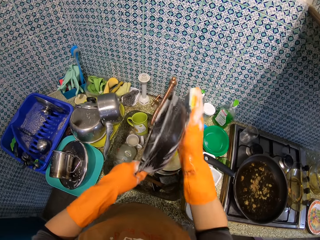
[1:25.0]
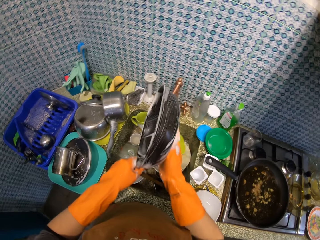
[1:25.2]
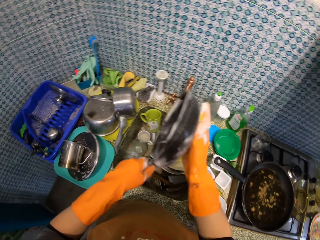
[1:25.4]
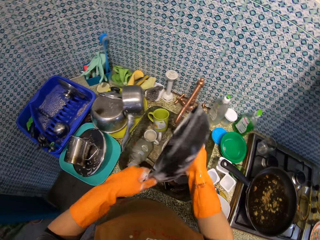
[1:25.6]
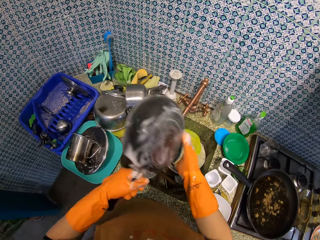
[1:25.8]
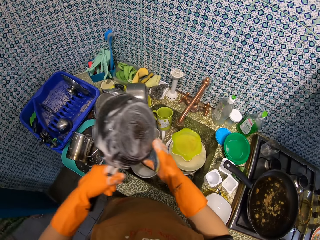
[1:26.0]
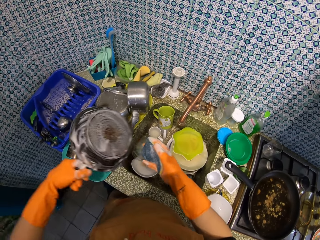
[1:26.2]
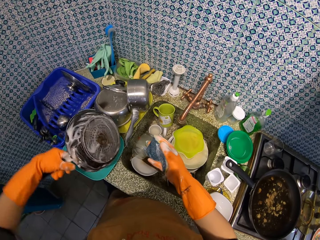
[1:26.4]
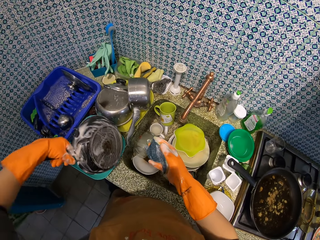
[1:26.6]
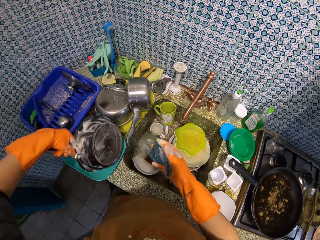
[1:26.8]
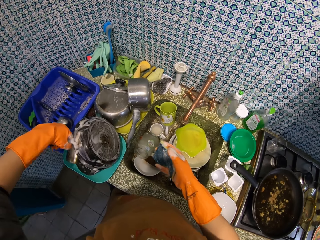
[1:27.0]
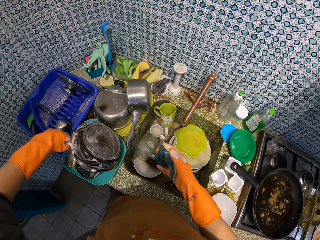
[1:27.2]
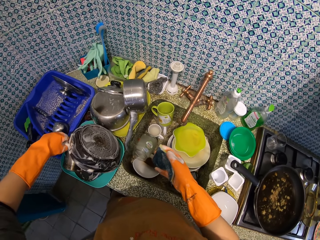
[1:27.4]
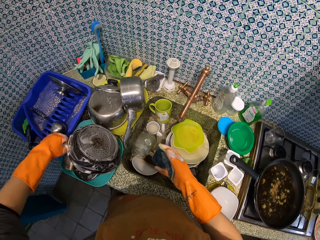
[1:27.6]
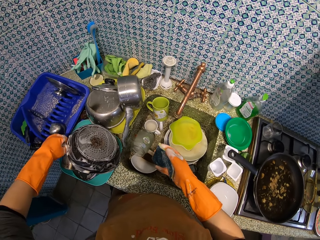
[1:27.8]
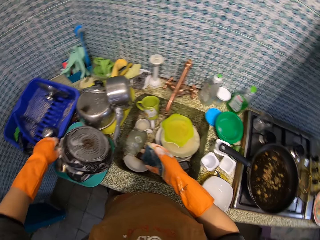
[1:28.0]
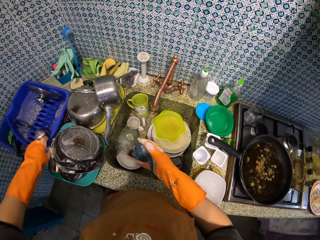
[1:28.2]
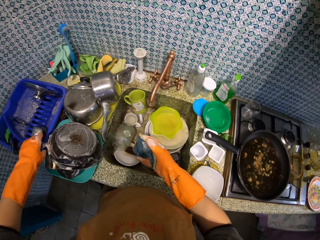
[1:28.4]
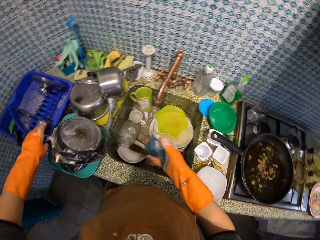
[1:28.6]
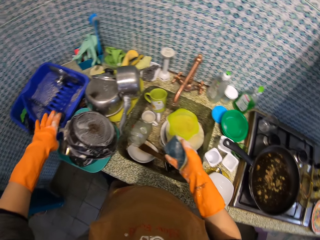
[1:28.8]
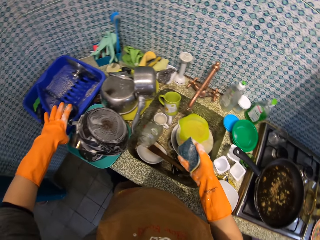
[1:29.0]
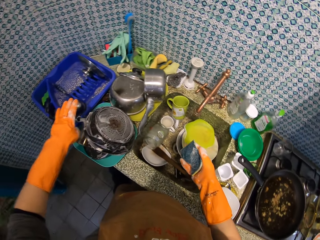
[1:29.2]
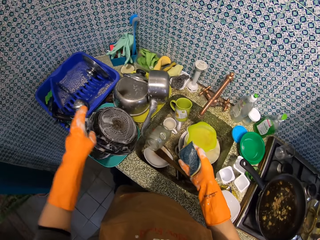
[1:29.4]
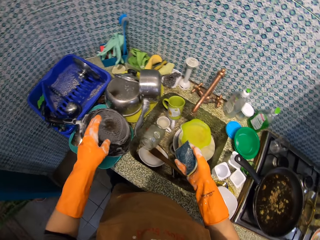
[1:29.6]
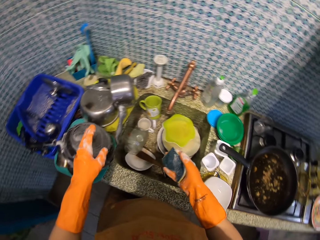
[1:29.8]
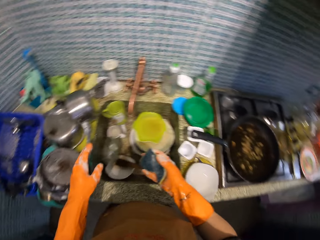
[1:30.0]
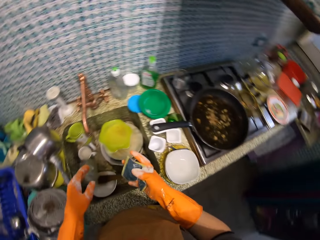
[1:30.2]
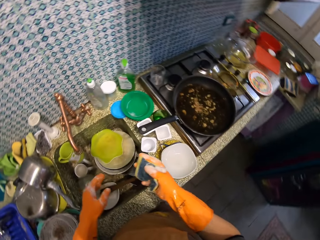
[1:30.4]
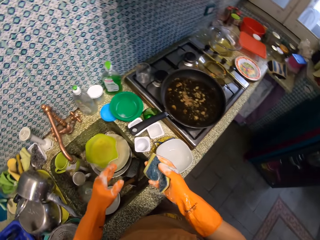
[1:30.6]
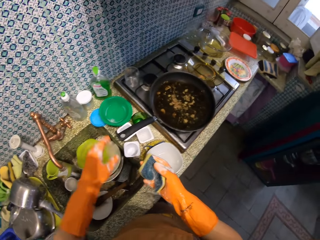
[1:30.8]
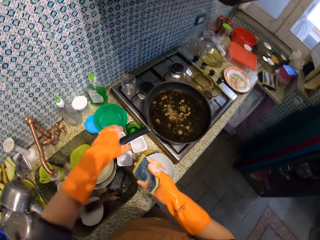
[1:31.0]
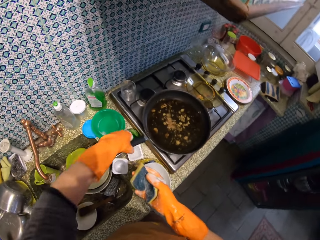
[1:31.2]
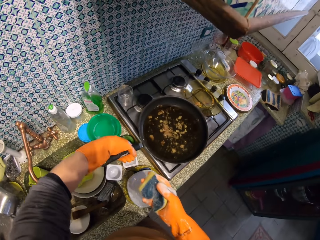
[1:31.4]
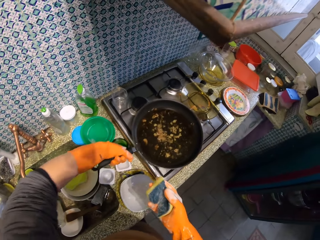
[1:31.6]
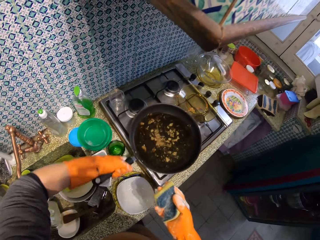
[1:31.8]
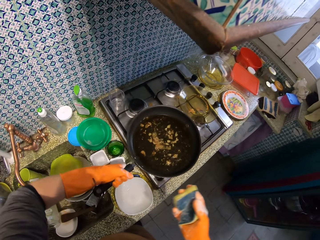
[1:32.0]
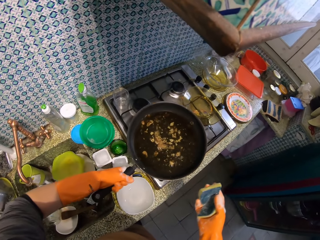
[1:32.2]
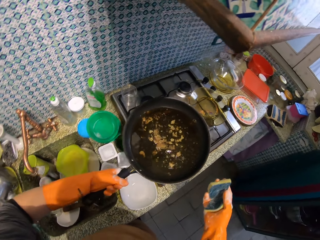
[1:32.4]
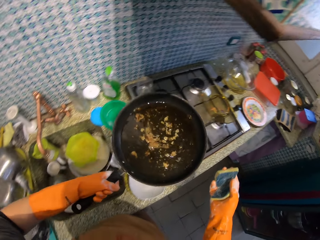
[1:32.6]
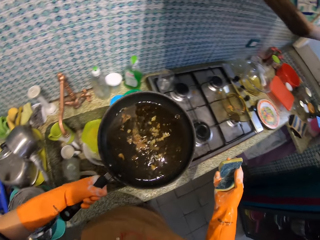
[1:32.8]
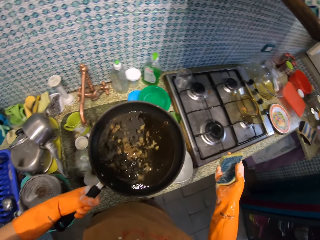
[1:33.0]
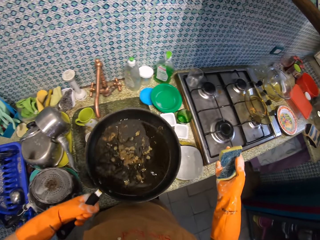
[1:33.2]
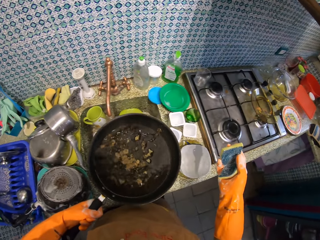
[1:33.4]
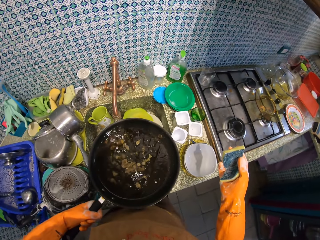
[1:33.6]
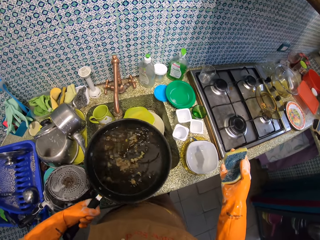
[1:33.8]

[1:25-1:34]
The camera wearer puts the frying pan on the platter. They pick up the frying pan.

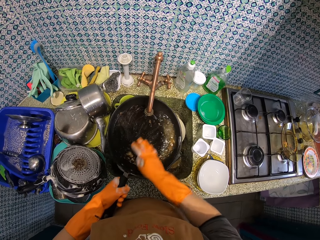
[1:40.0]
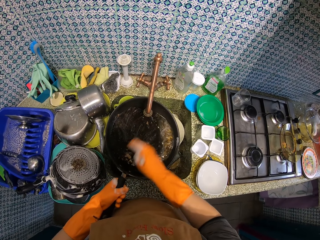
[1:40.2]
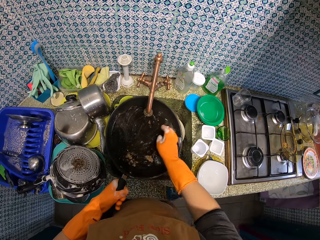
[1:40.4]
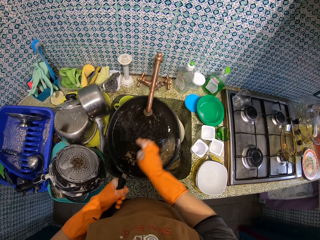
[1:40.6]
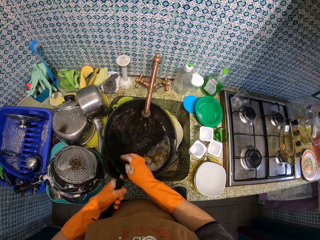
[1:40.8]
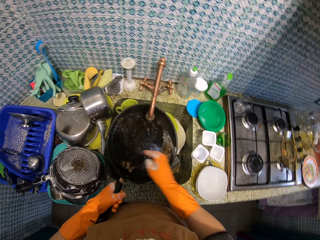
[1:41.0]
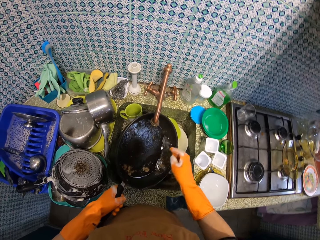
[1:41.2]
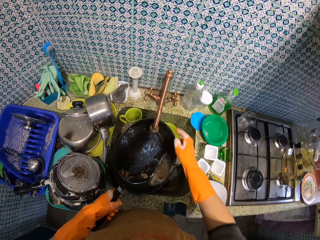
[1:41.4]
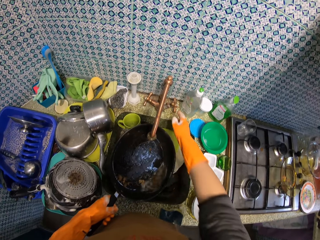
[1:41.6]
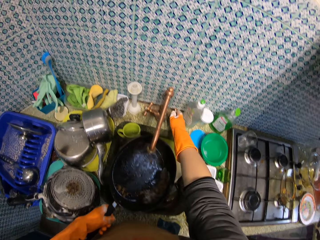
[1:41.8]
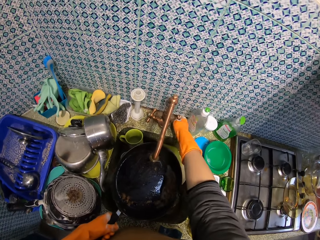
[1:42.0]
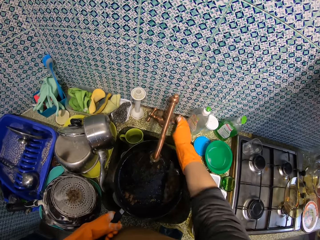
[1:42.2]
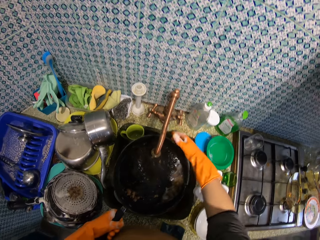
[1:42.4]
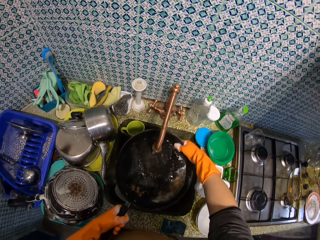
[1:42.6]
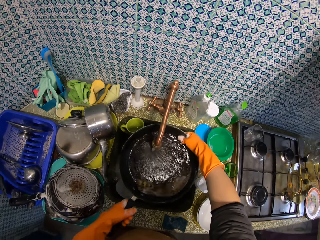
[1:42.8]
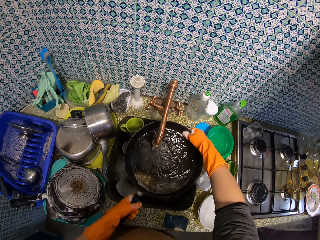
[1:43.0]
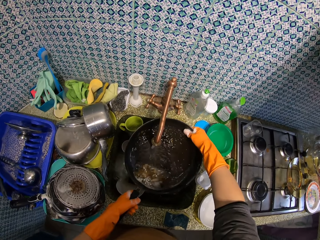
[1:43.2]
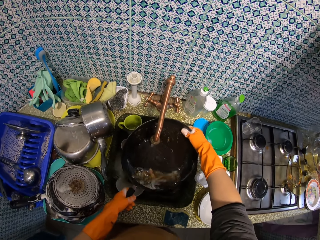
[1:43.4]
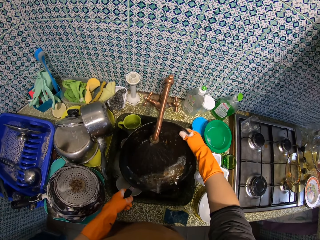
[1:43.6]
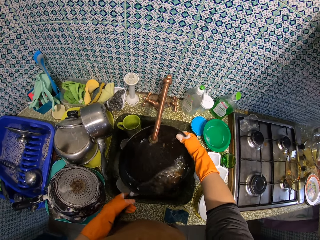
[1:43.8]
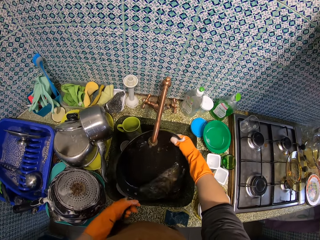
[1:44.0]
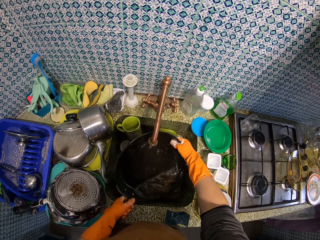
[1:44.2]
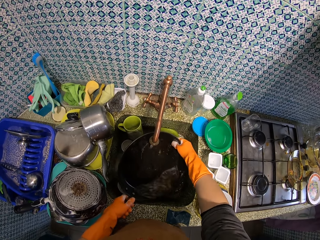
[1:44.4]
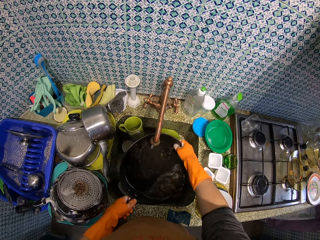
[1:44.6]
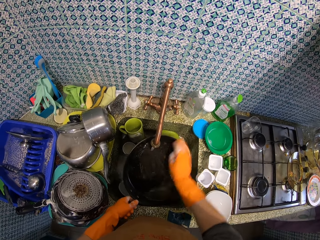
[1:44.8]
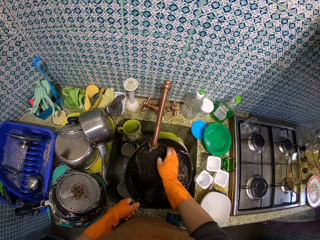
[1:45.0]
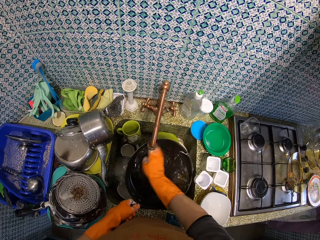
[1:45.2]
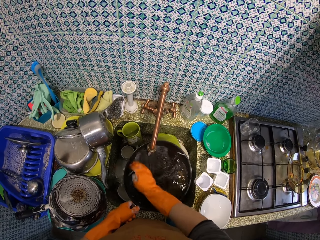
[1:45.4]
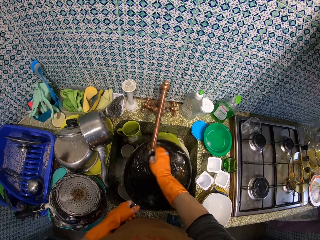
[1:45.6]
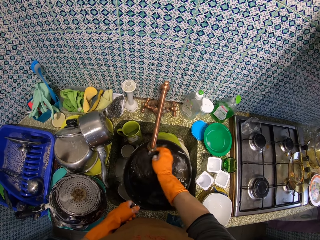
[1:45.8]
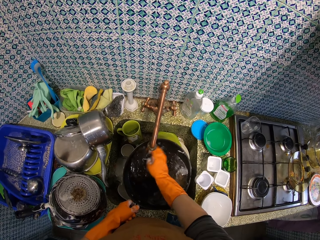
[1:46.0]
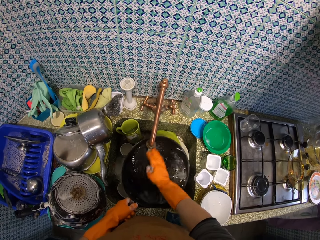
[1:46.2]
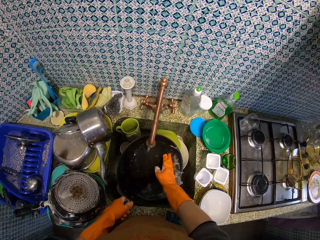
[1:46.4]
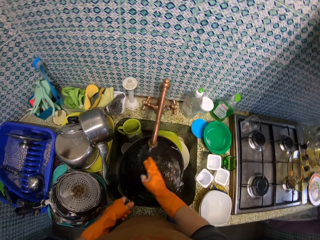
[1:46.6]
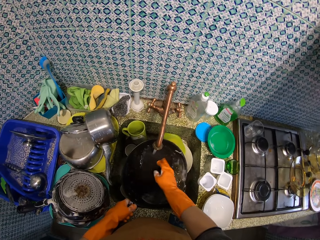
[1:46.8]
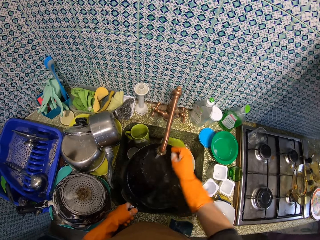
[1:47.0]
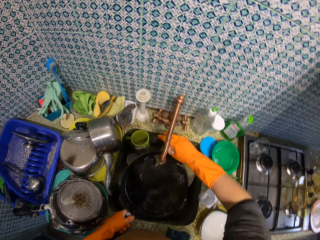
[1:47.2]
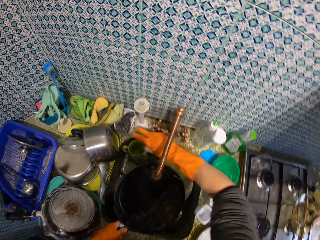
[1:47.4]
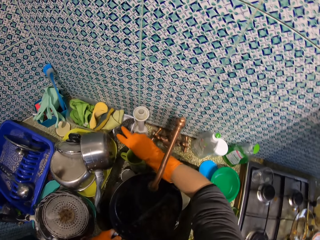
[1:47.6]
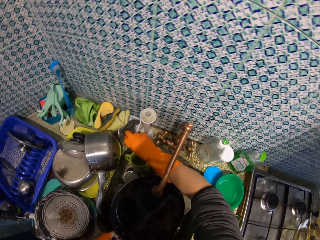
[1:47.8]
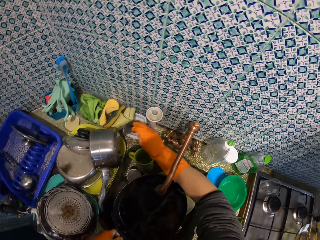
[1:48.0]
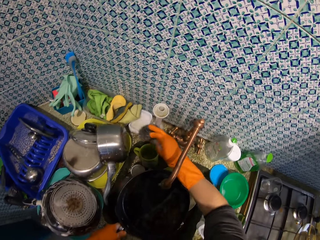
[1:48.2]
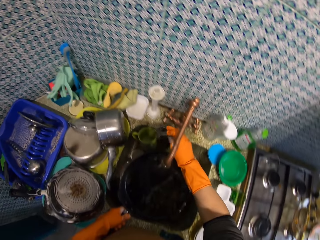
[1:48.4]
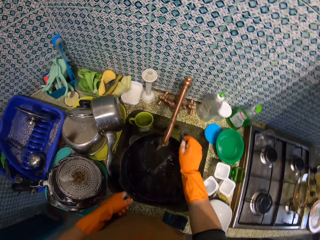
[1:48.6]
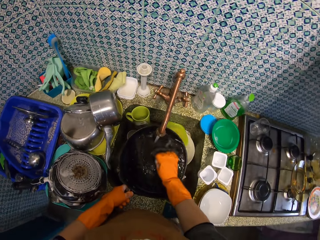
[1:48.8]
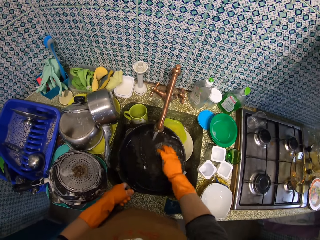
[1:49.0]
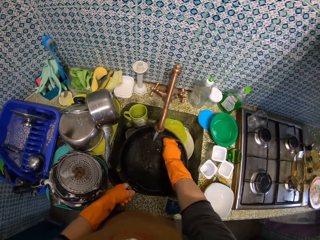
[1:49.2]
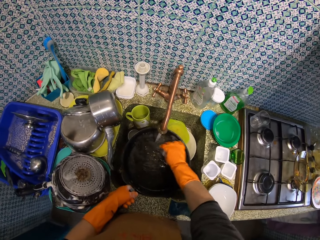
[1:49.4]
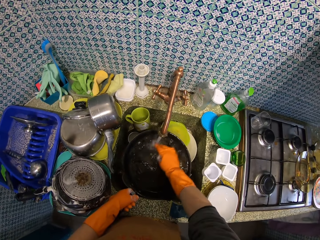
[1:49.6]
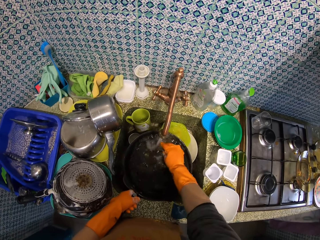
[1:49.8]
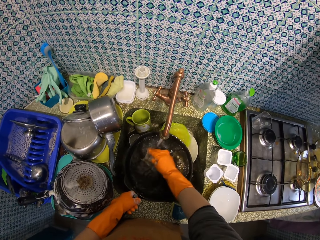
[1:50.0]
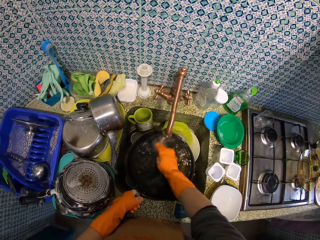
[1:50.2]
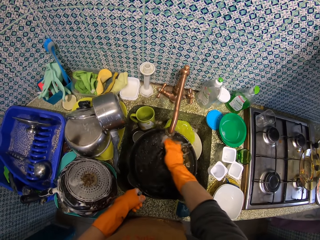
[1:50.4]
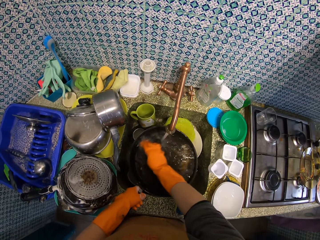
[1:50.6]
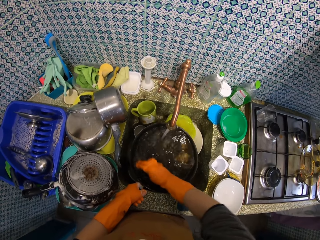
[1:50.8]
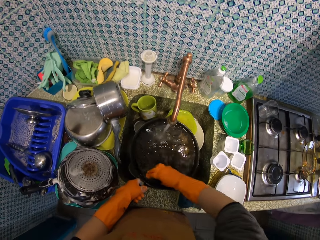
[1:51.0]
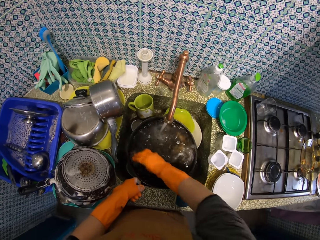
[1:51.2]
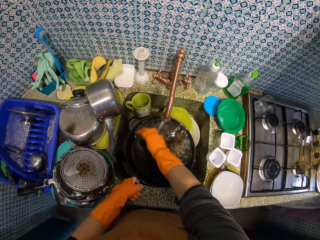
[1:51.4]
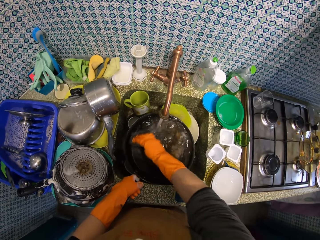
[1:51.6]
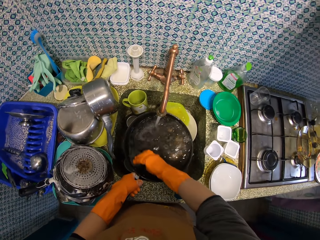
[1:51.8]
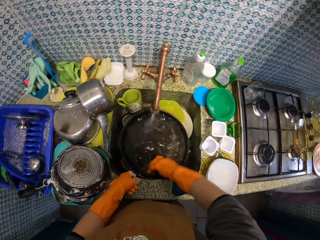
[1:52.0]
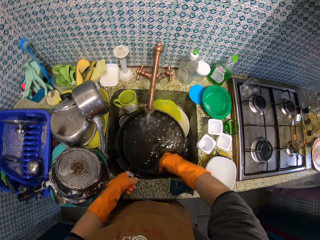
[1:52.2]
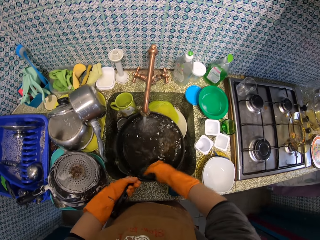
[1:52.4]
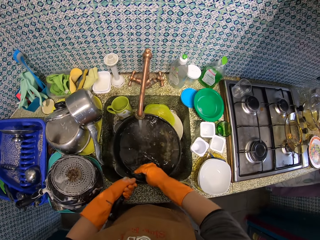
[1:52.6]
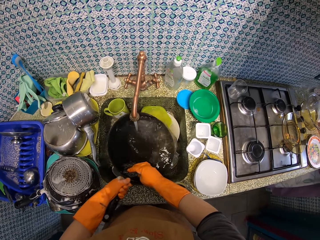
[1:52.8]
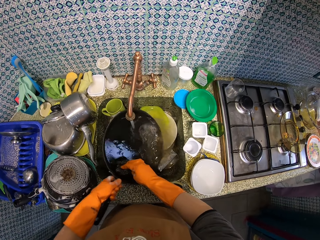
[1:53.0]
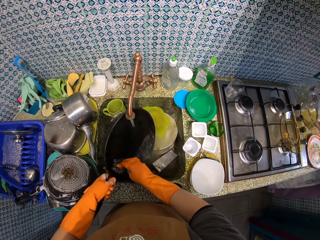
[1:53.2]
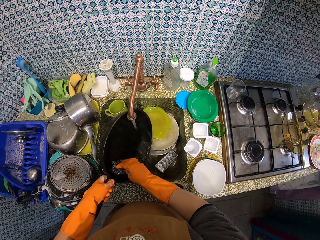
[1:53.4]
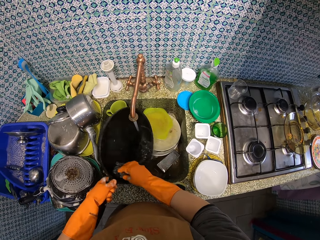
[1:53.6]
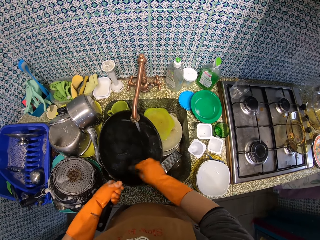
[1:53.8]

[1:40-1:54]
The camera wearer turns on the tap. He rinses the frying pan with water. He scrubs the frying pan with his hand. He picks up the steel wool. He washes the frying pan with the steel wool. He pours water in the sink from the frying pan.
